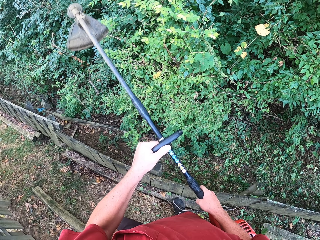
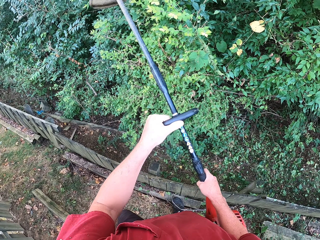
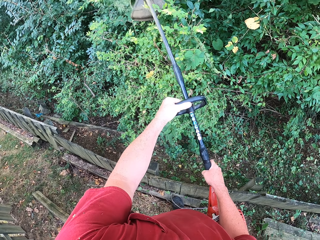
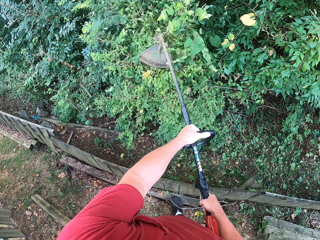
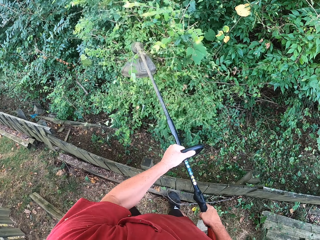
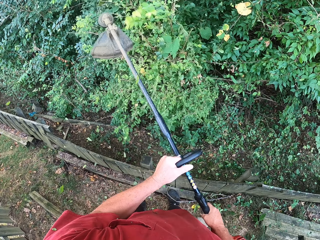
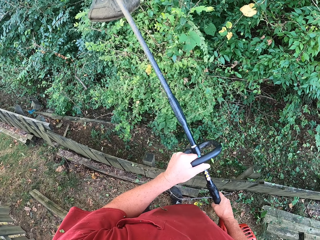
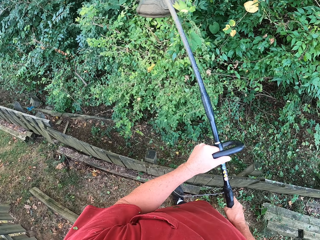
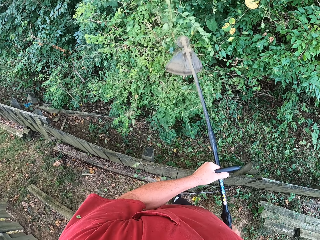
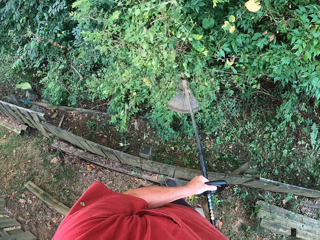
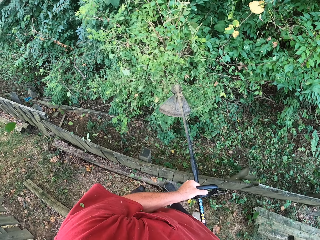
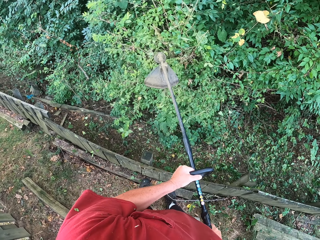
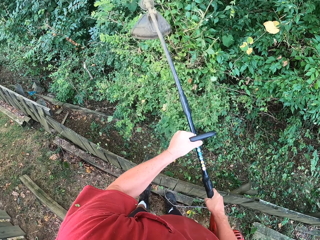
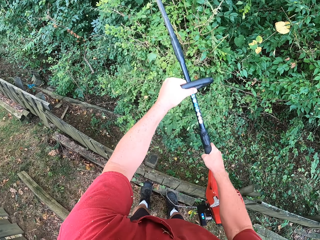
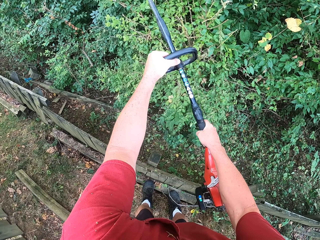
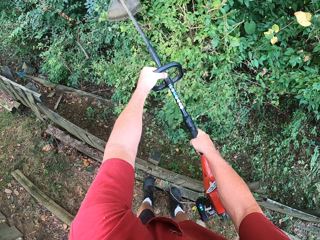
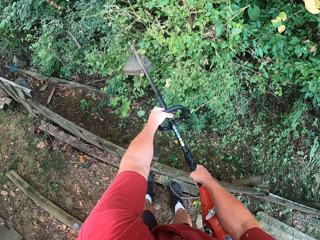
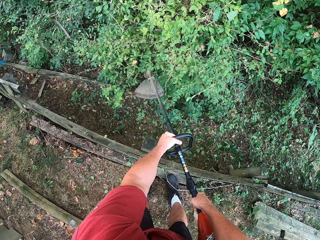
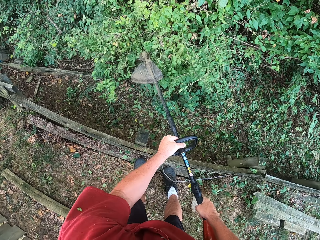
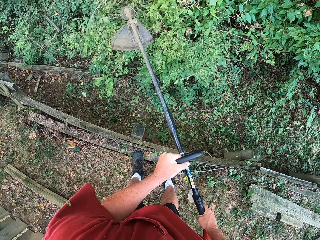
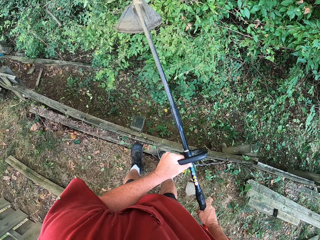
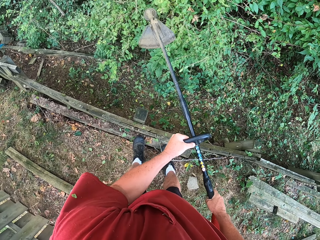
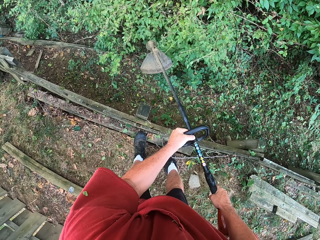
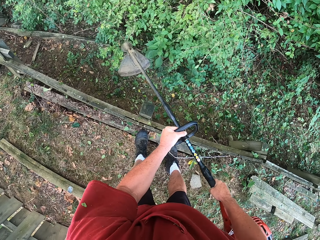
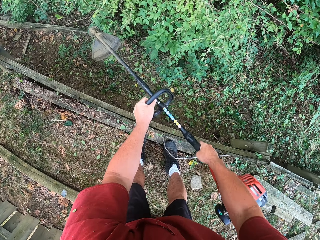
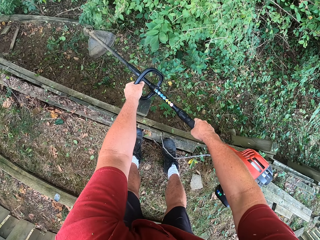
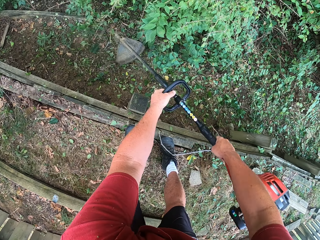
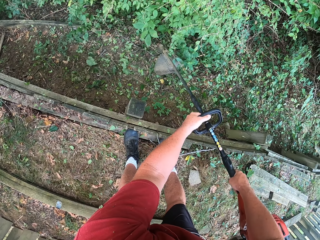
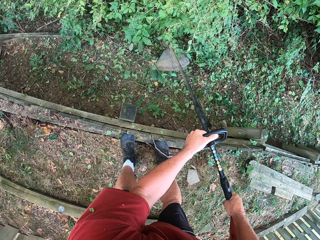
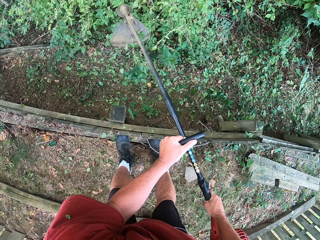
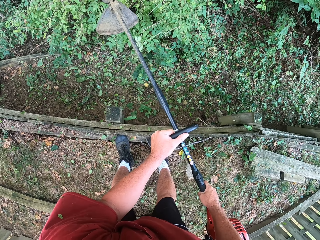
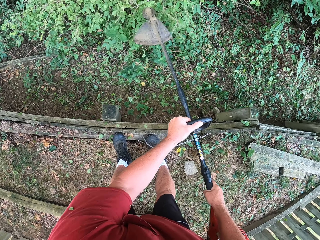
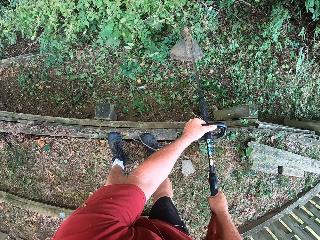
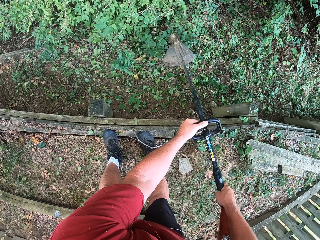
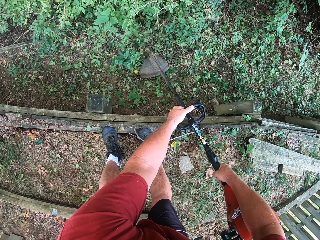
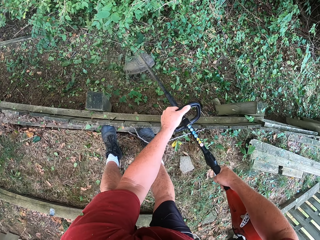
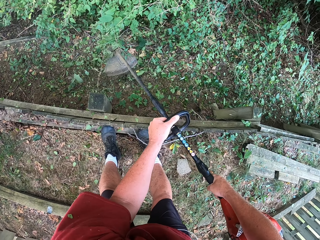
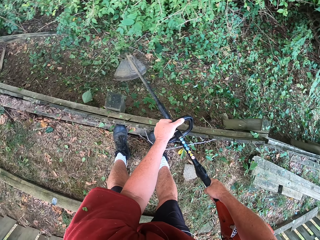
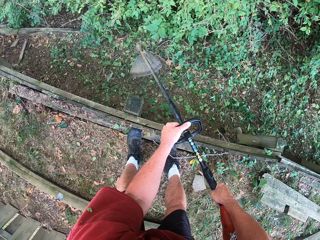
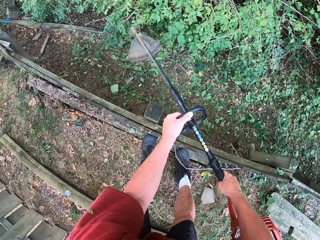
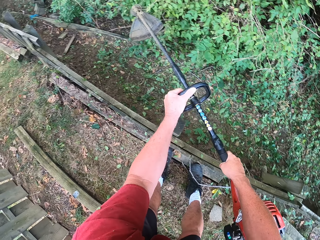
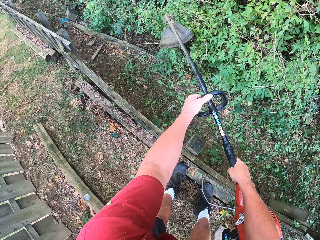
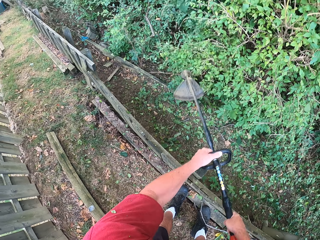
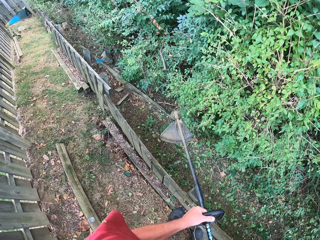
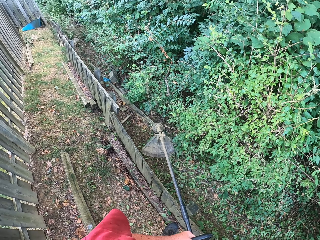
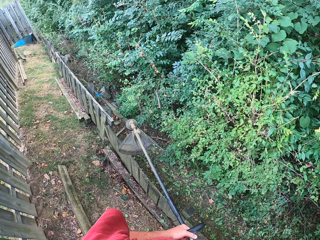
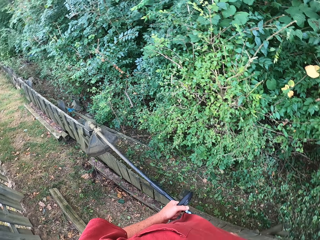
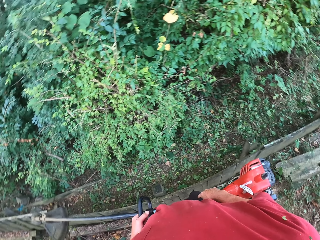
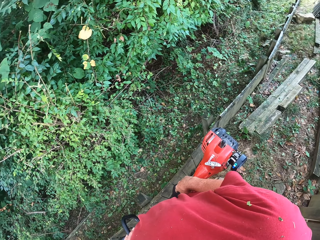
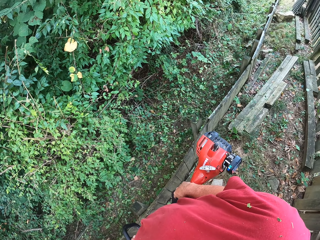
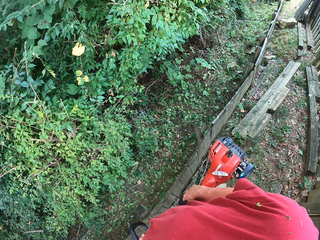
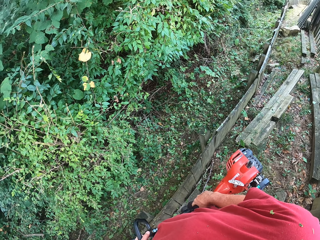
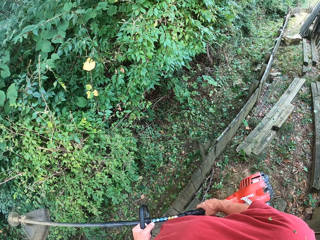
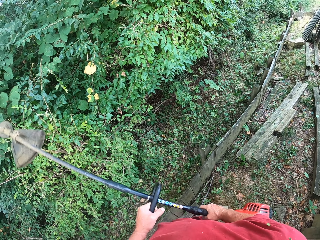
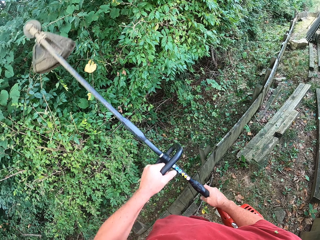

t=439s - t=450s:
The camera wearer cuts flowers with a cutting machine. They look around.

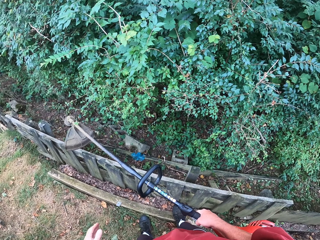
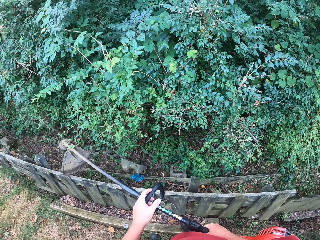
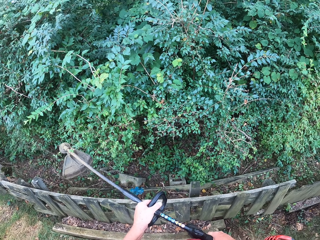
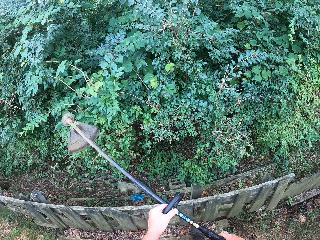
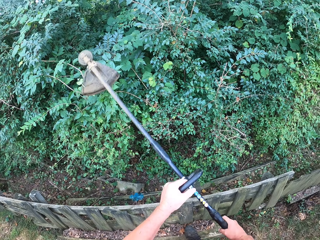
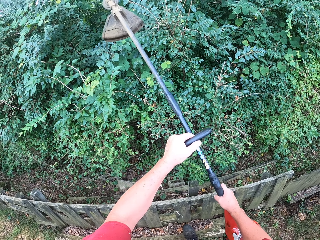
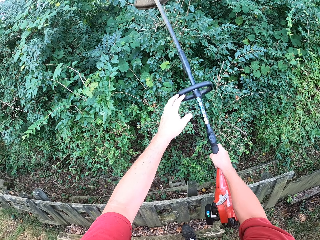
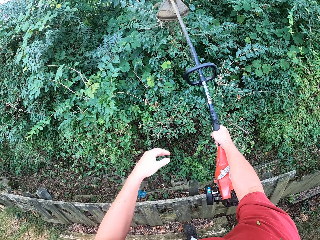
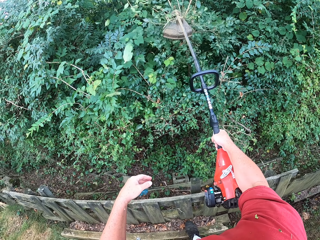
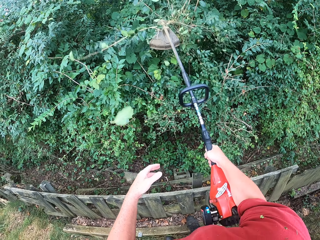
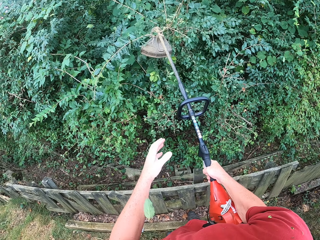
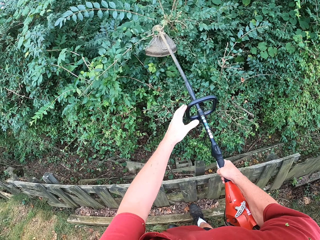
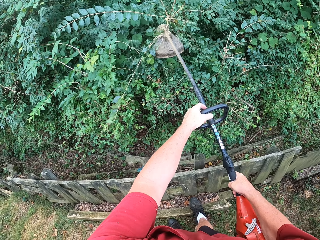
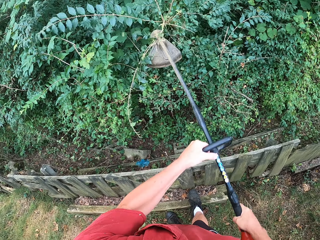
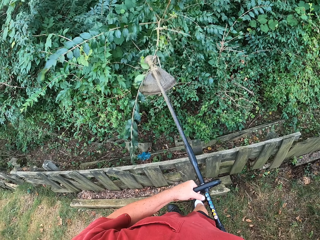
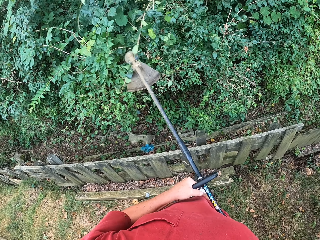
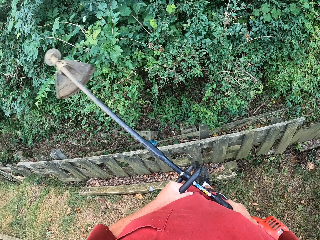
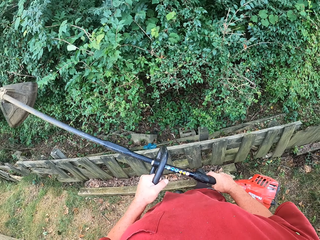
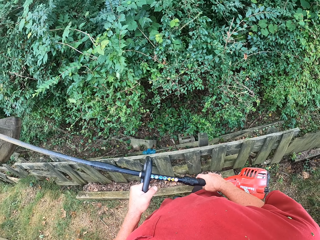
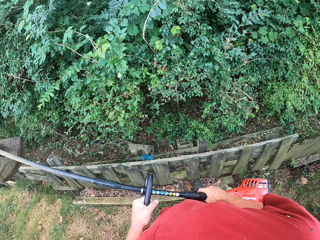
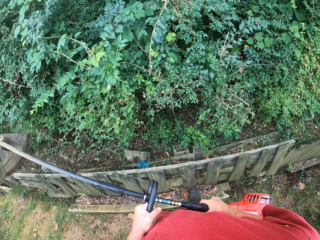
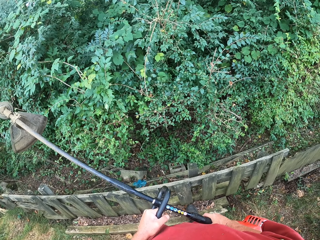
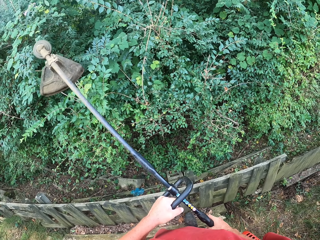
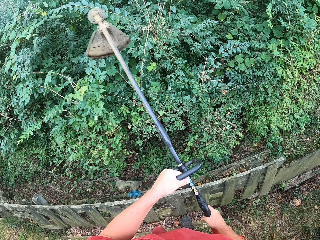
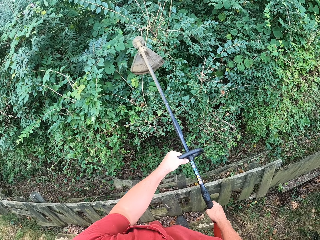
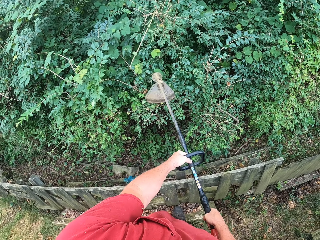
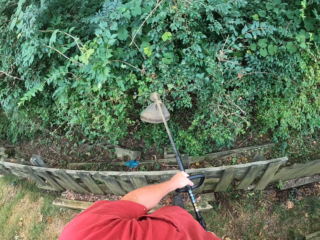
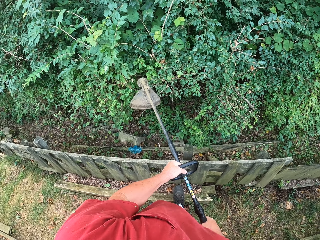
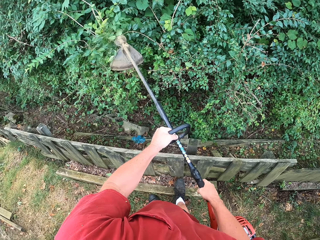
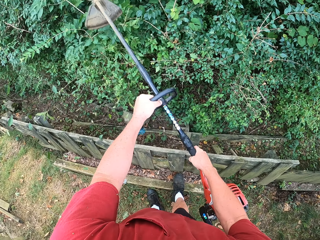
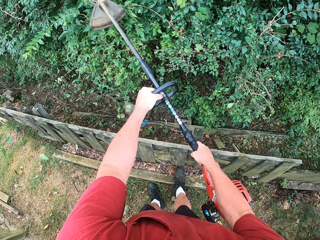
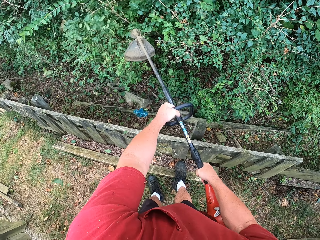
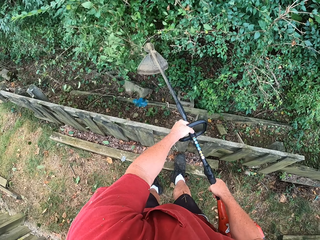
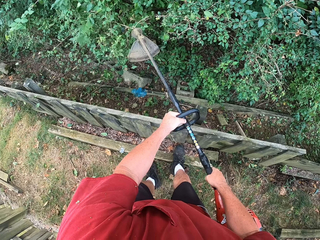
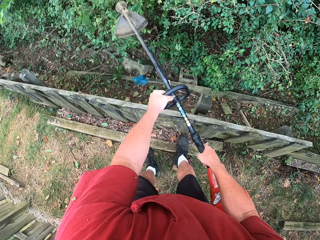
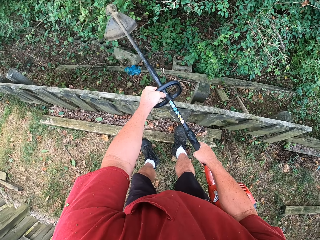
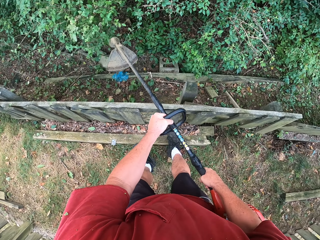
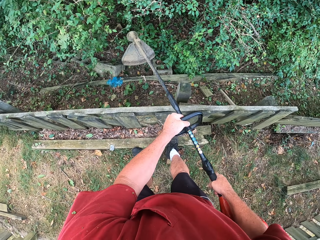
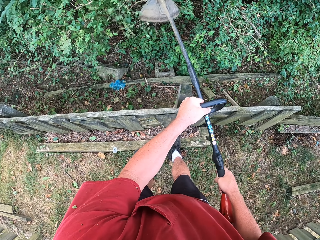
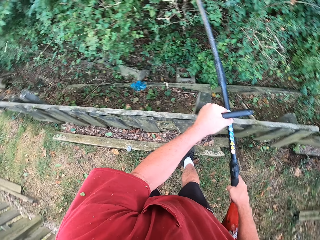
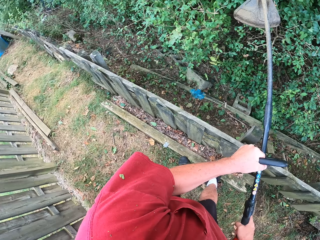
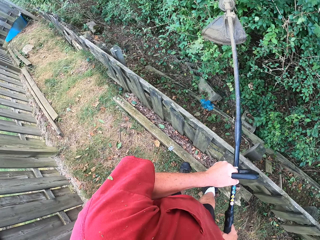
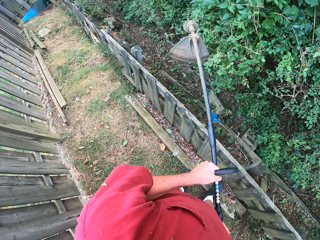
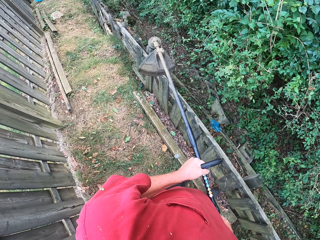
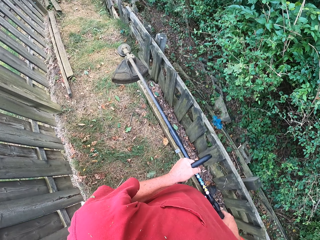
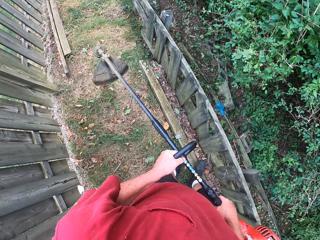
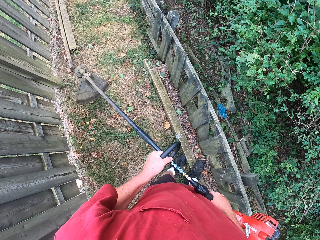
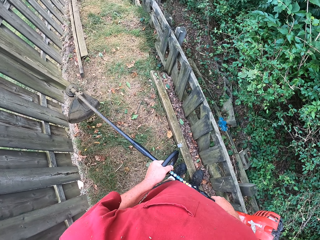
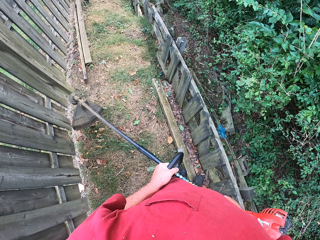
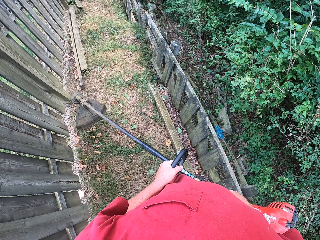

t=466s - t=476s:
The camera wearer holds the cutting tool. They cut flowers with the cutting tool. They hold the machine cutting tool with their left hand. They cut flowers with the cutting tool. They move the cutting tool.
